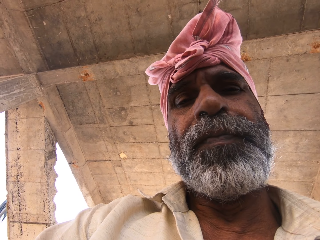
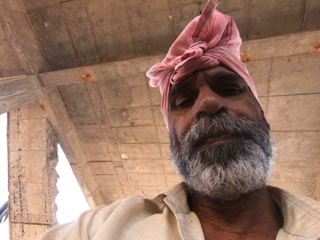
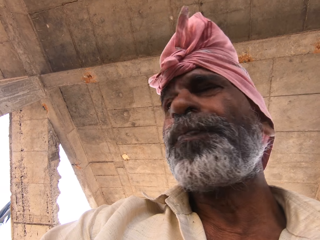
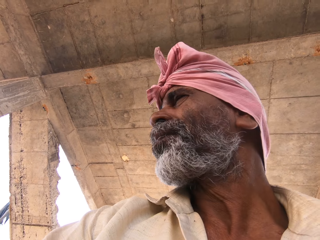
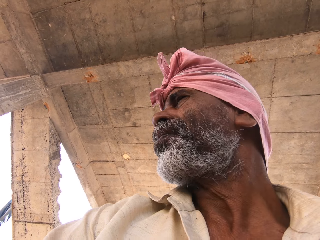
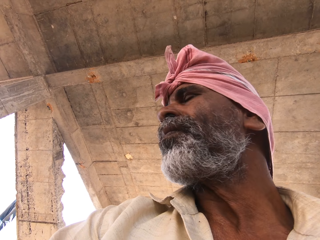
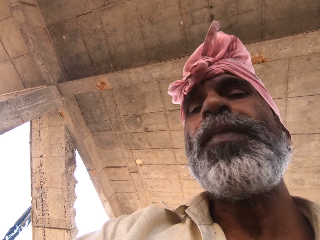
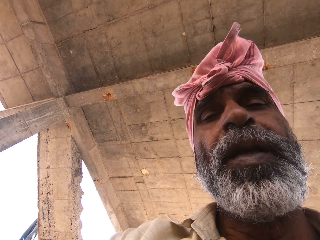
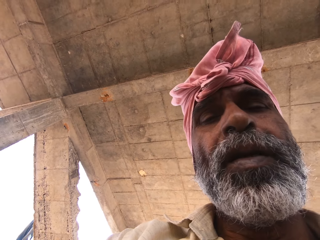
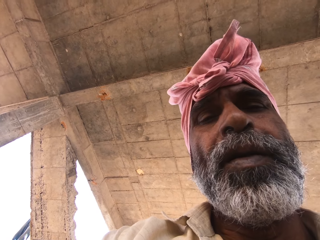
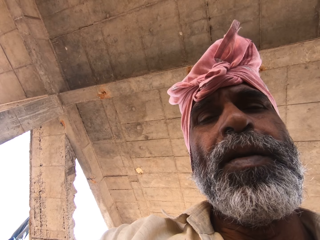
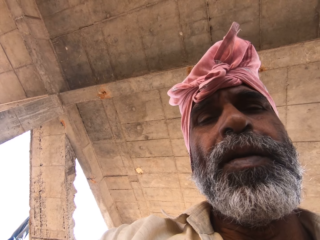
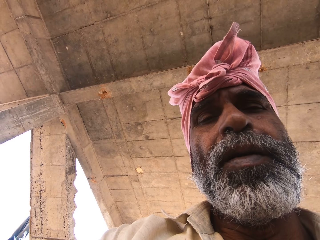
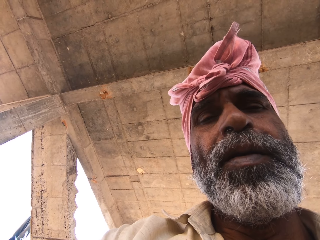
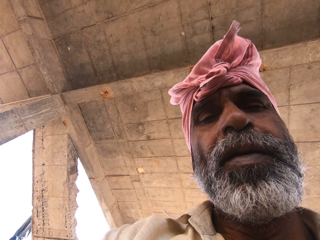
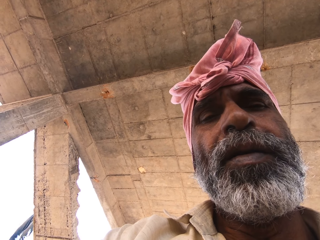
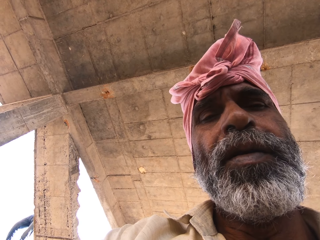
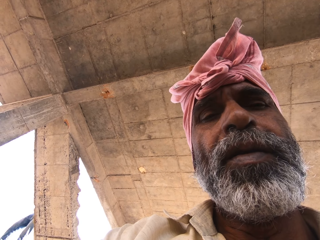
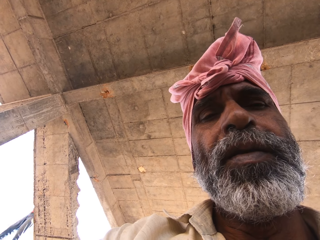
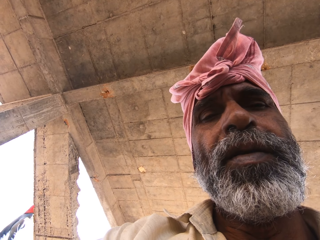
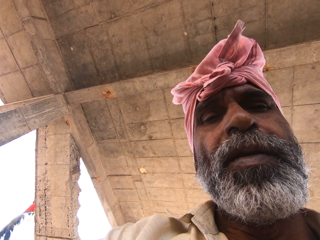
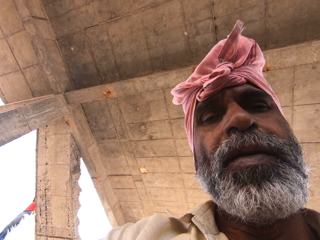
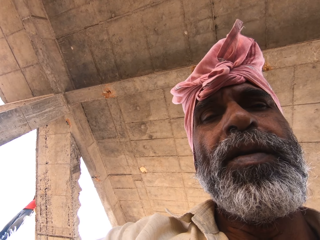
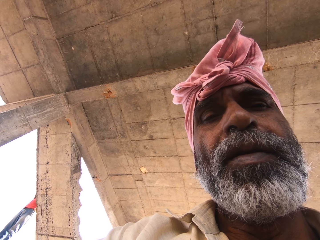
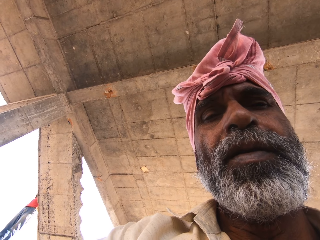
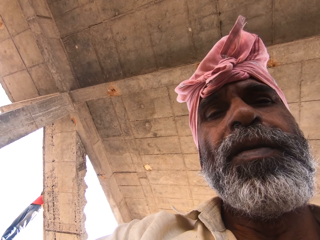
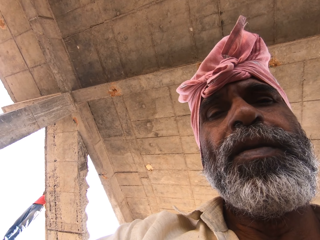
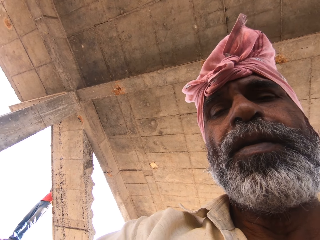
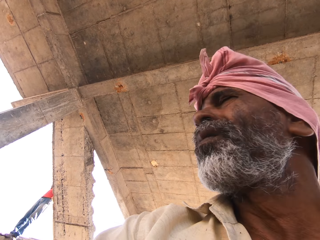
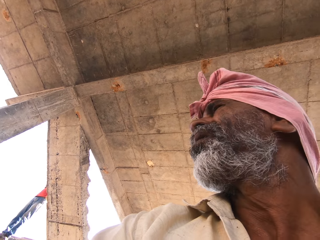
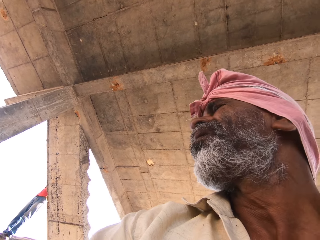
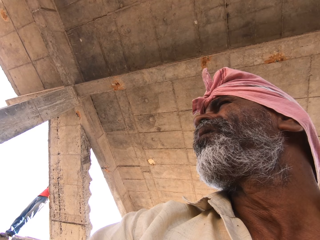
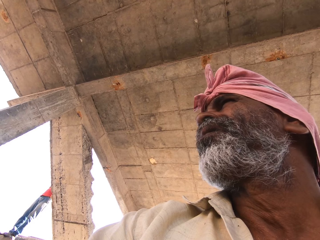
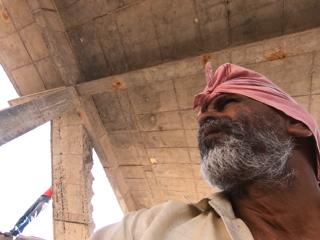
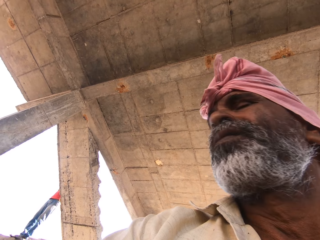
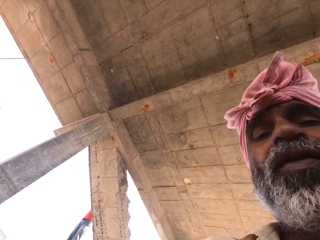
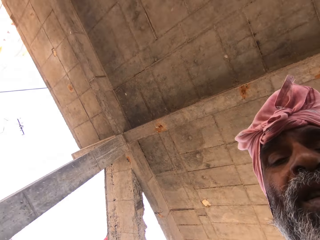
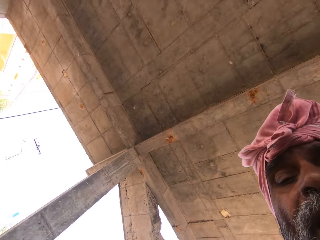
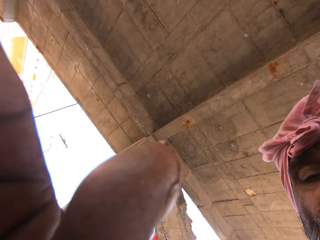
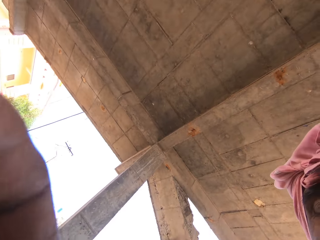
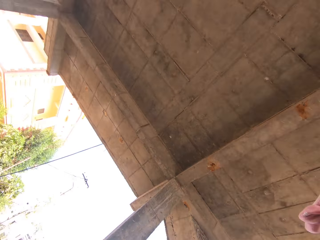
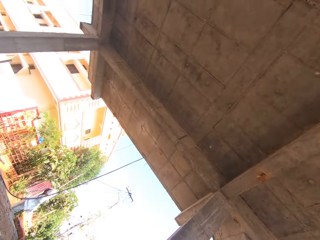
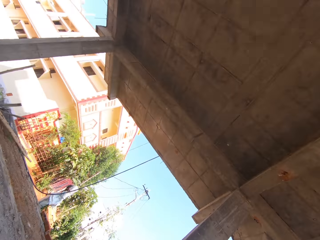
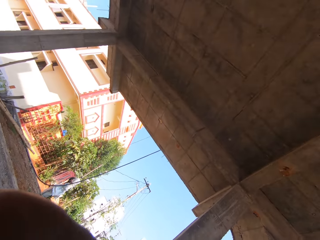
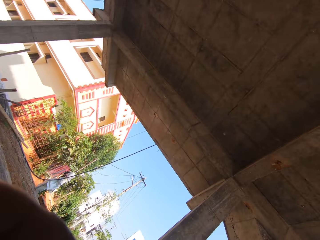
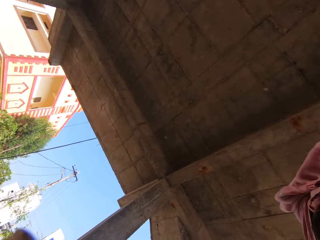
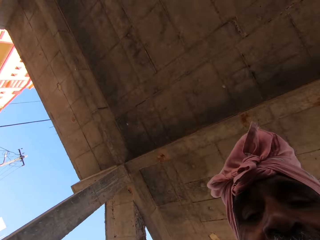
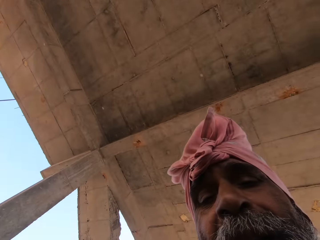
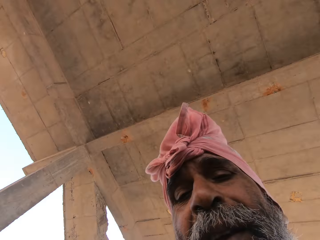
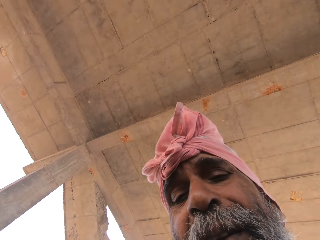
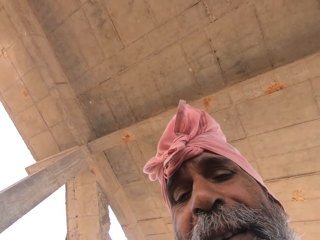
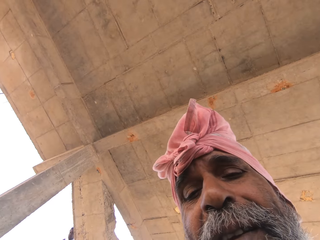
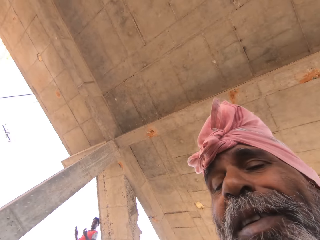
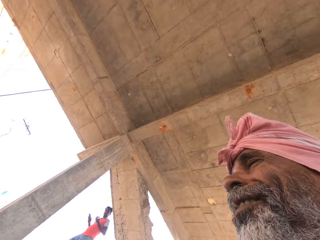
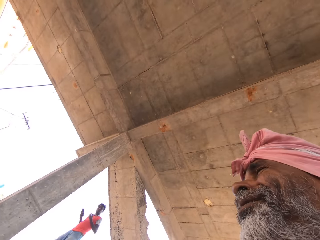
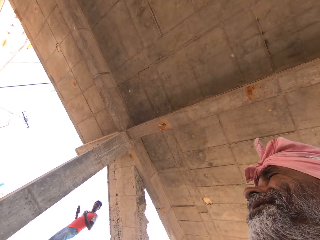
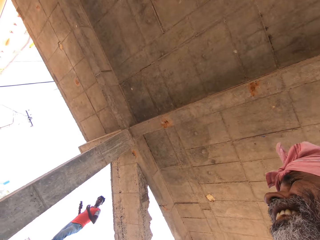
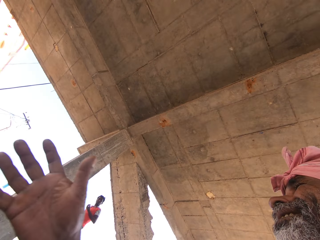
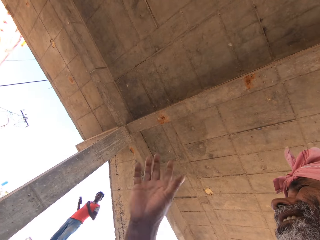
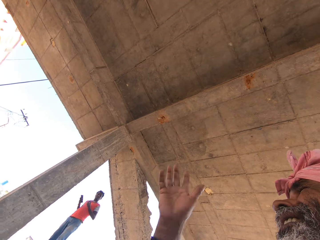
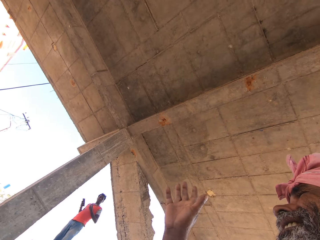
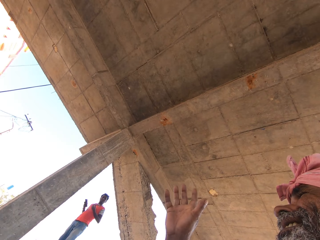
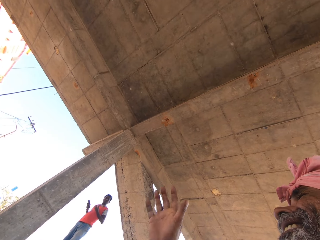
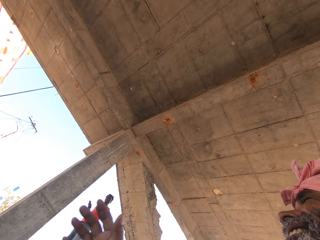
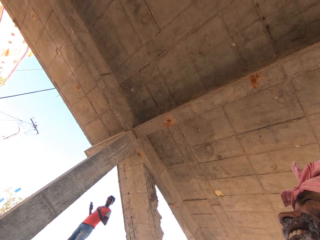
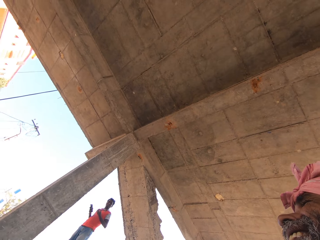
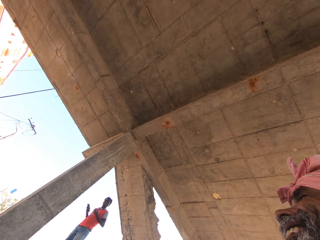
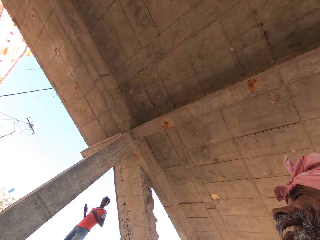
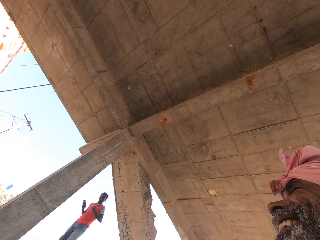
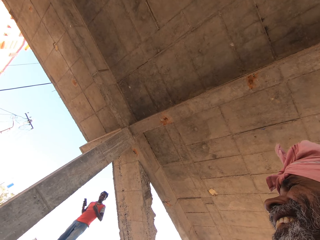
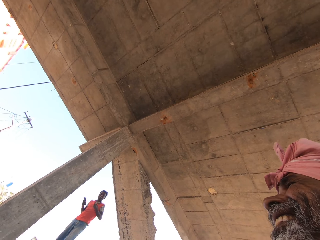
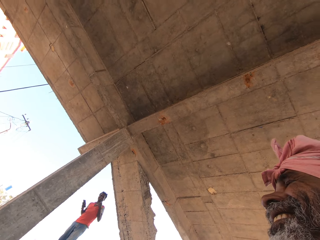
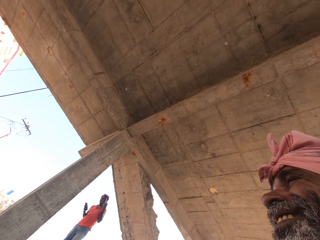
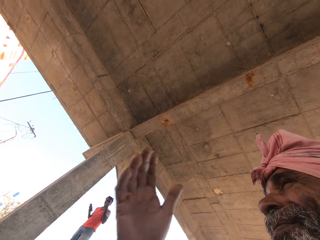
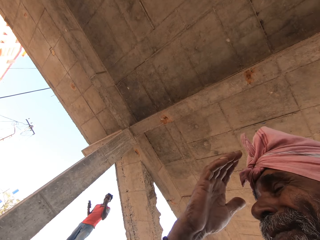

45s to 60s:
A man looks at the right side. The camera wearer looks at the man. The man looks on the right side. The camera wearer looks at a wall. They look at a building. They converse with the man. The man moves a hand and waves a hand. The camera wearer looks at another man.

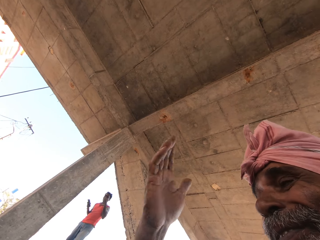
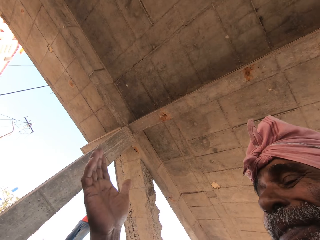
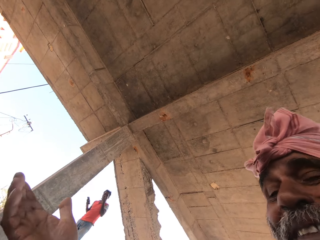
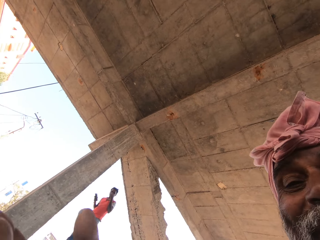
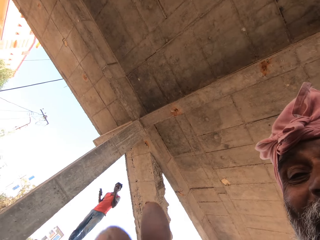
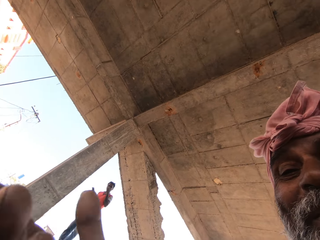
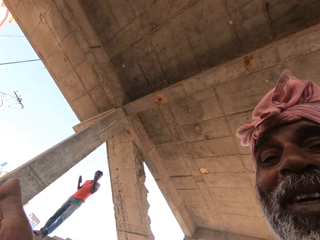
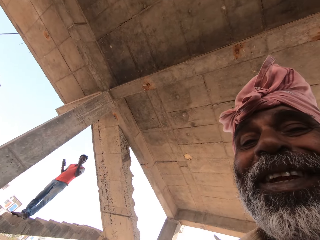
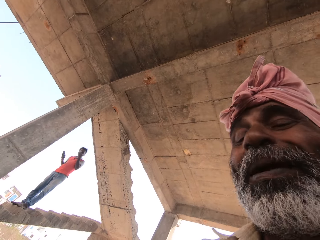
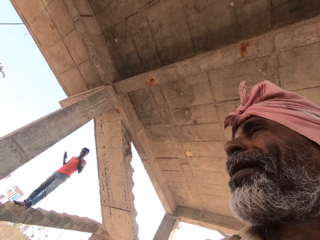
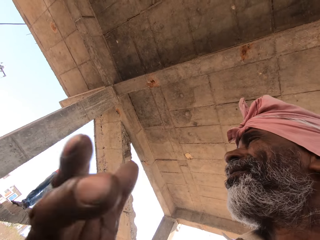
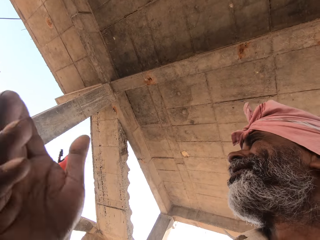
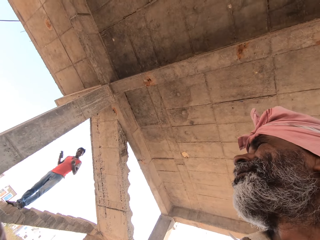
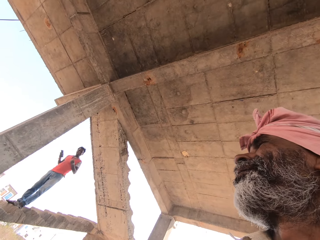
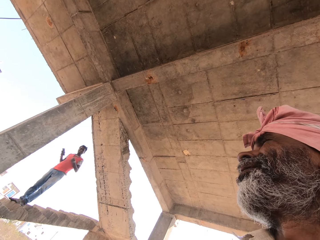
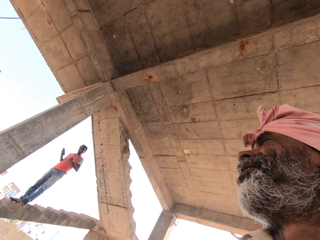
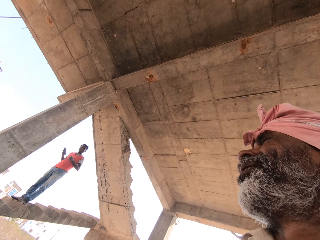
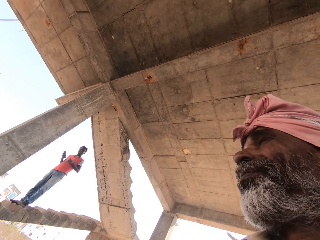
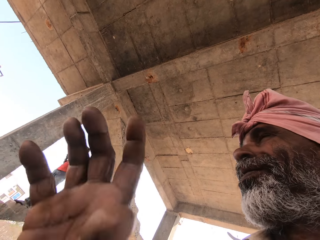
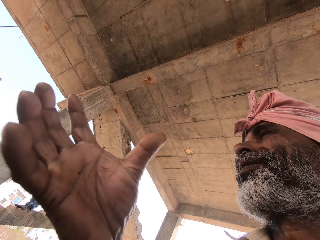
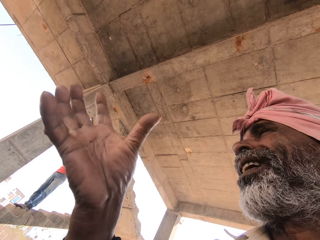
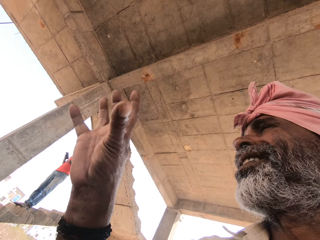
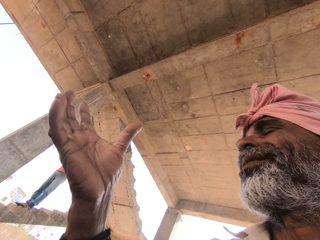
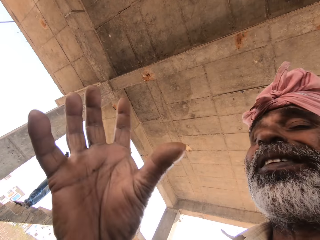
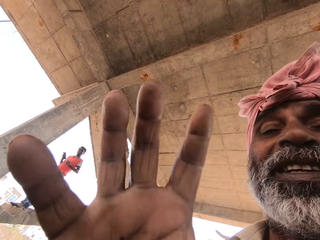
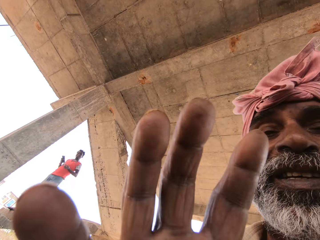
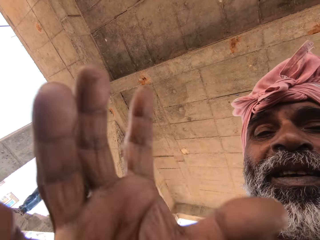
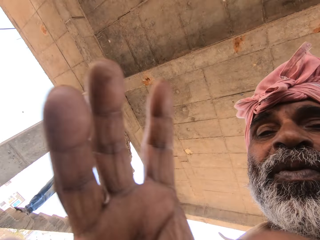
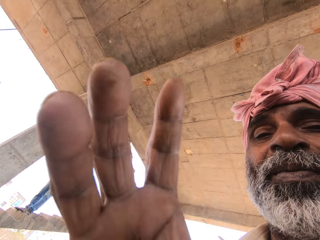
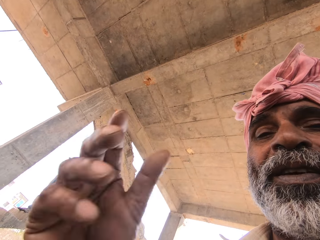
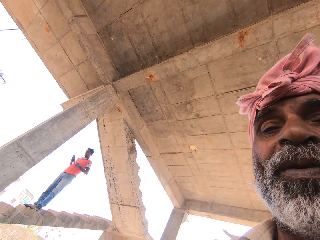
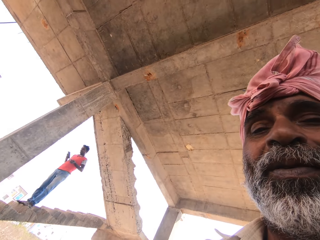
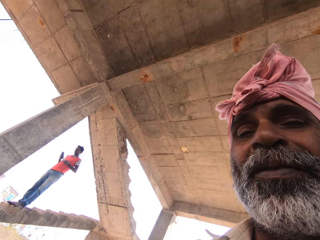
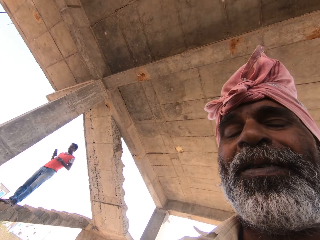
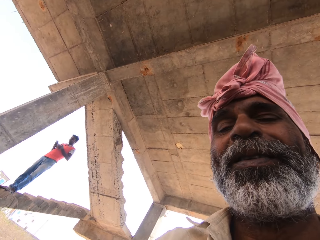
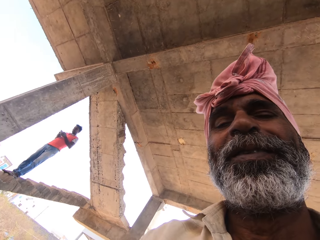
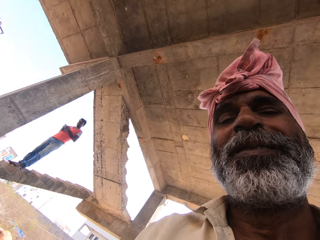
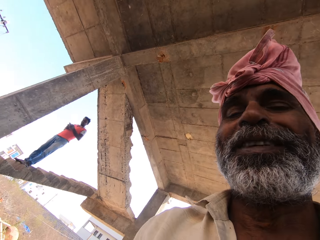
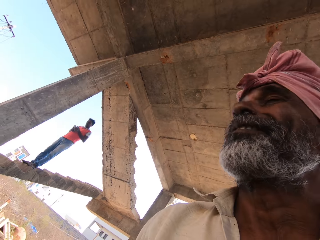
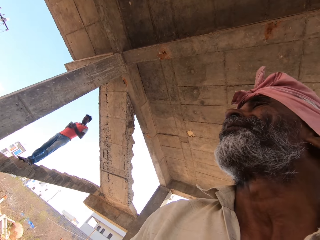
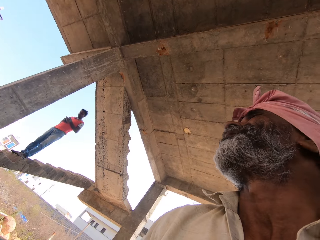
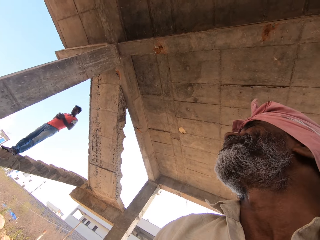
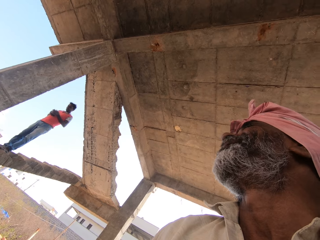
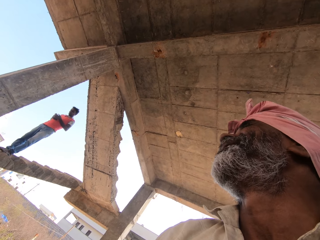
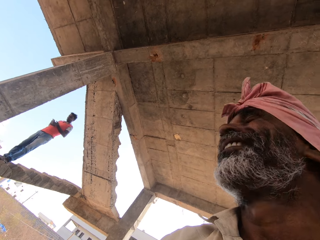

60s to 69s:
A man moves a hand. The man converses with the camera wearer. The camera wearer looks at the man.
